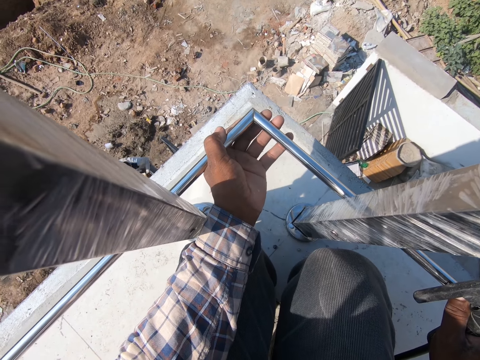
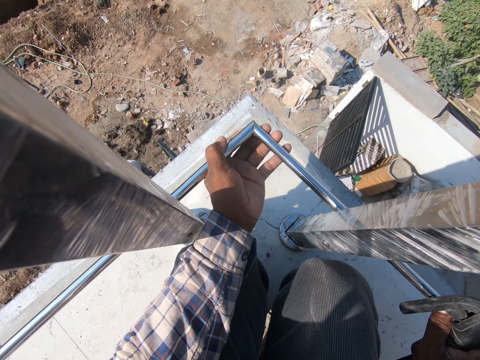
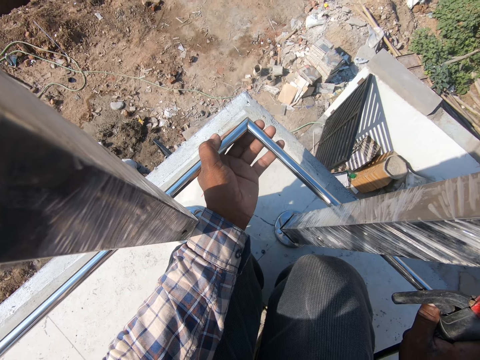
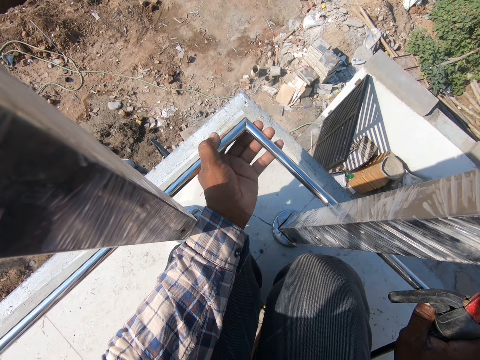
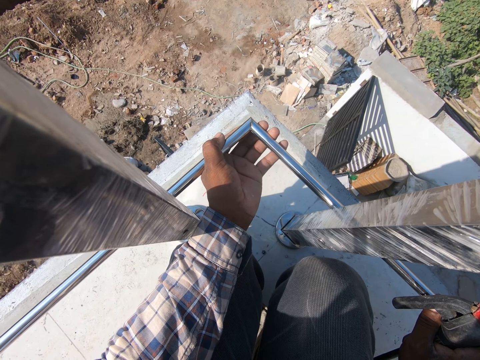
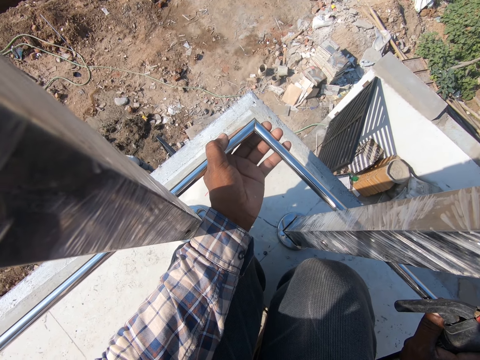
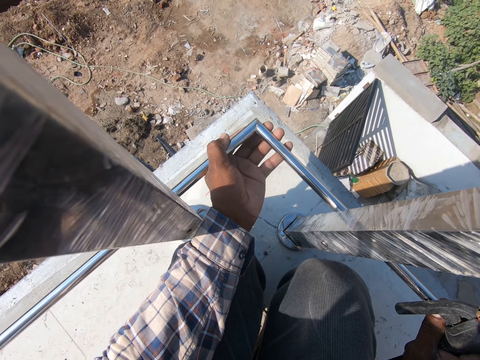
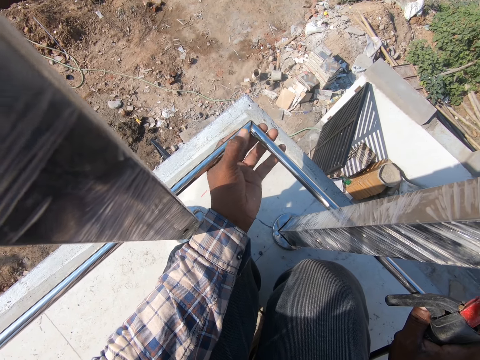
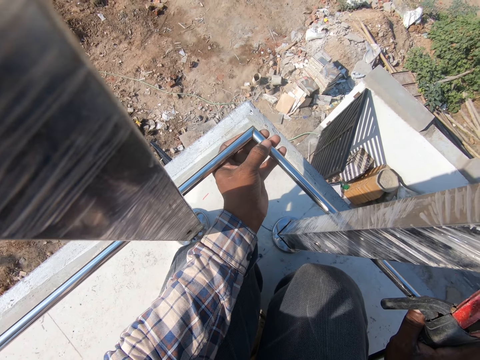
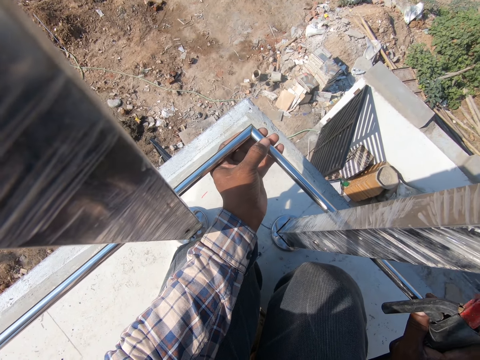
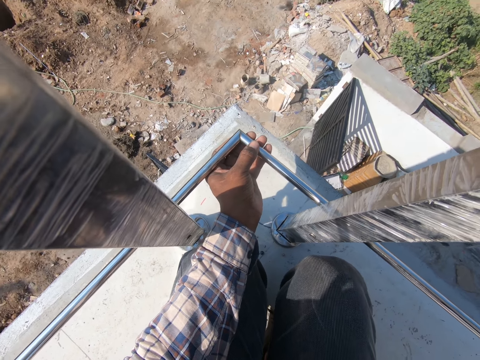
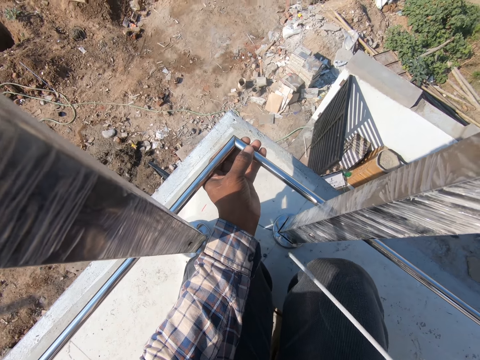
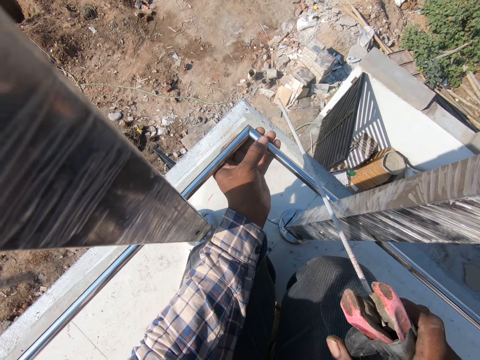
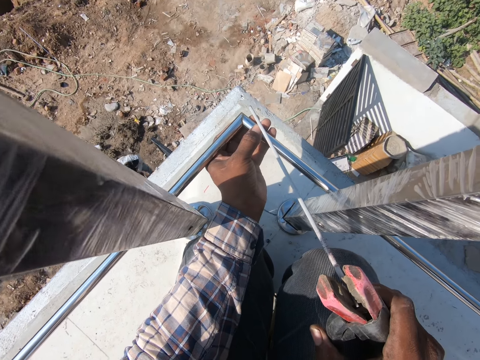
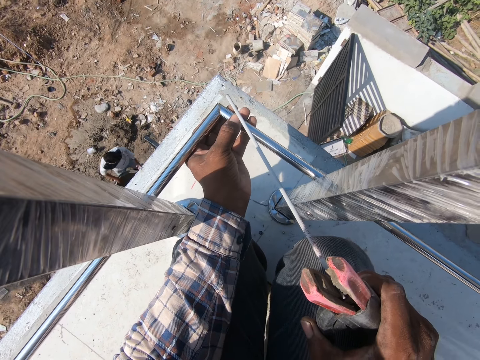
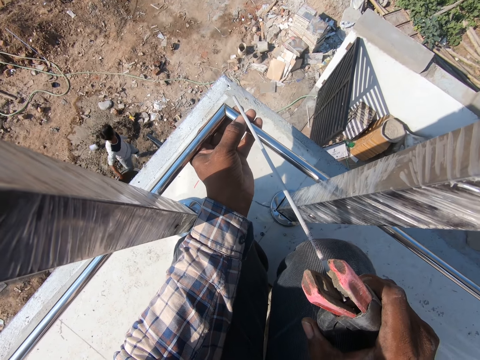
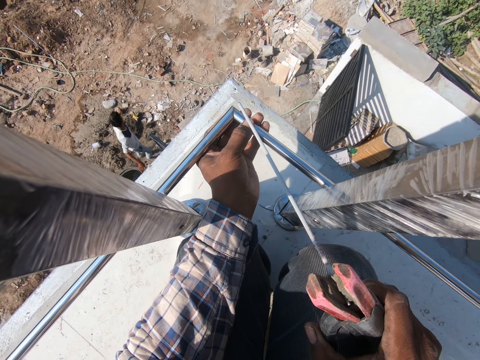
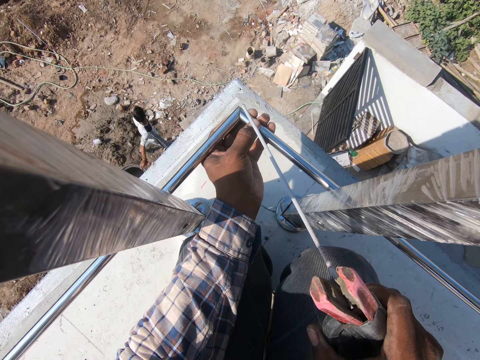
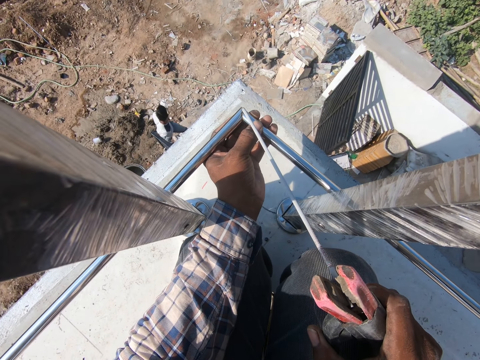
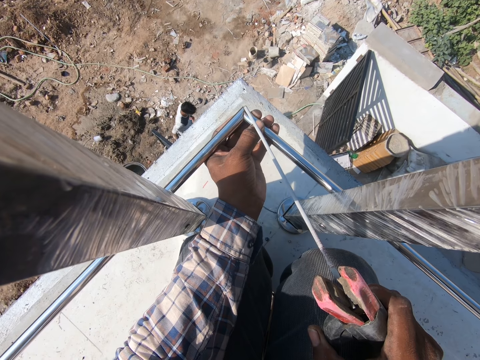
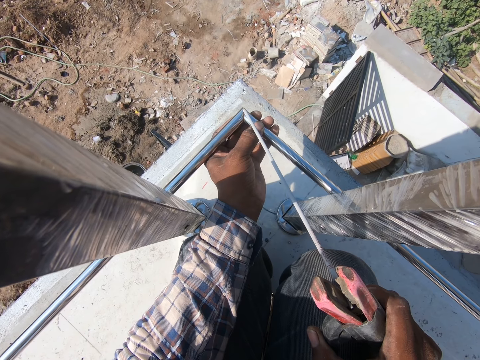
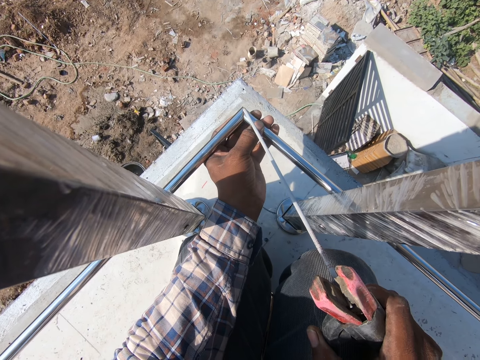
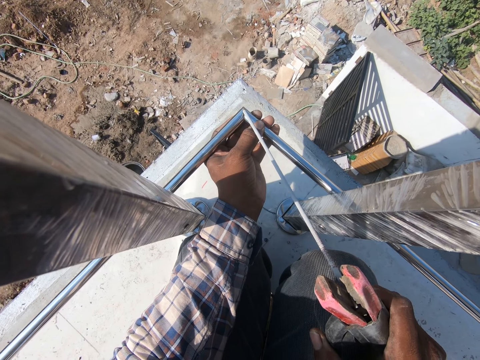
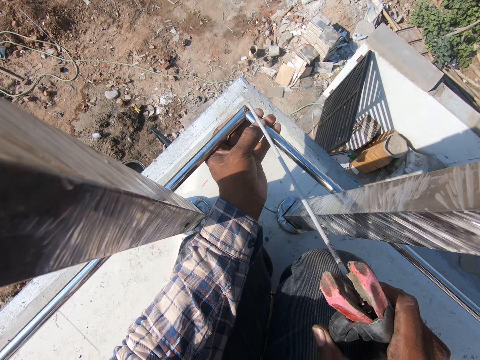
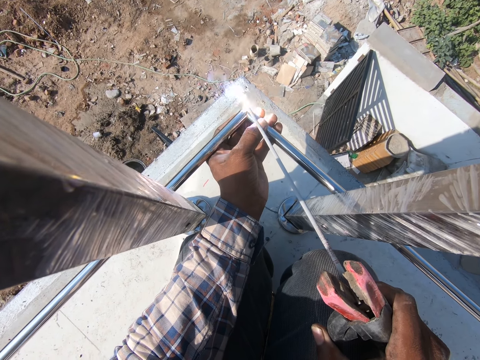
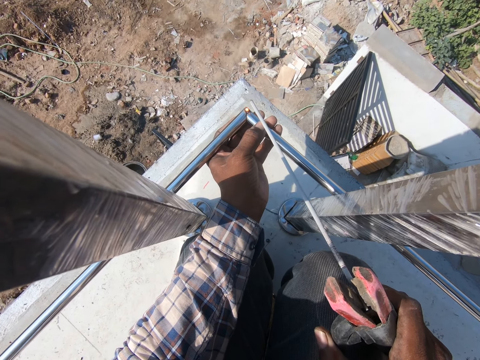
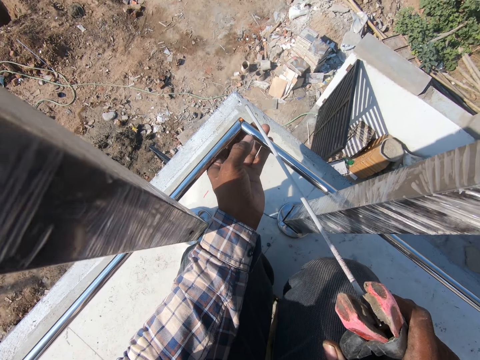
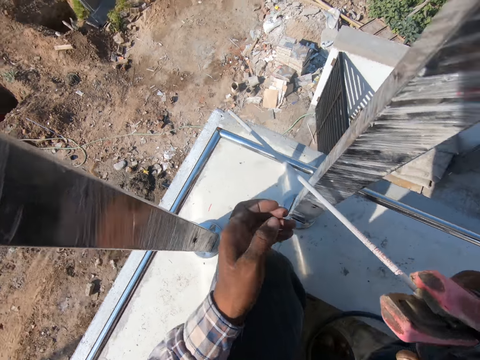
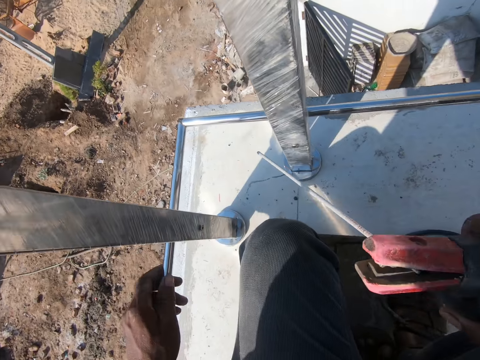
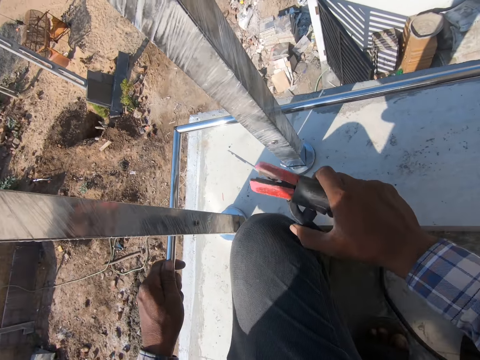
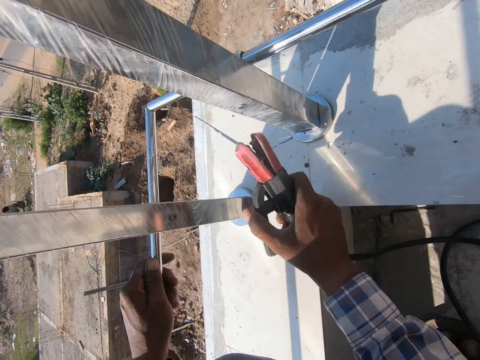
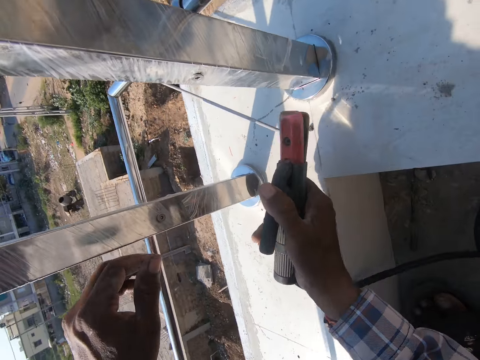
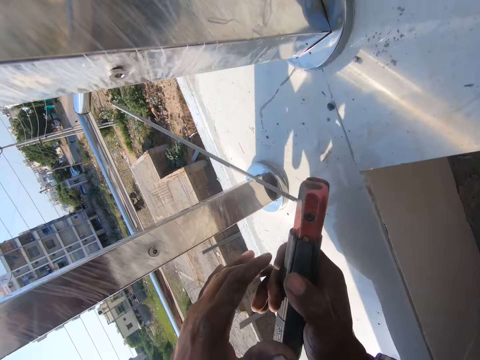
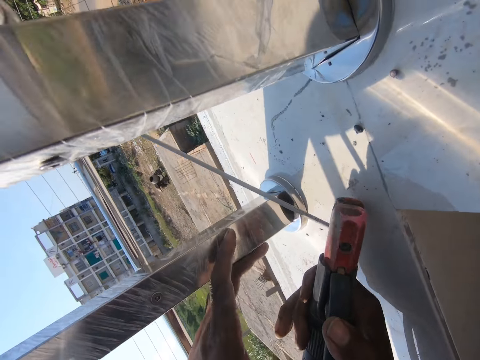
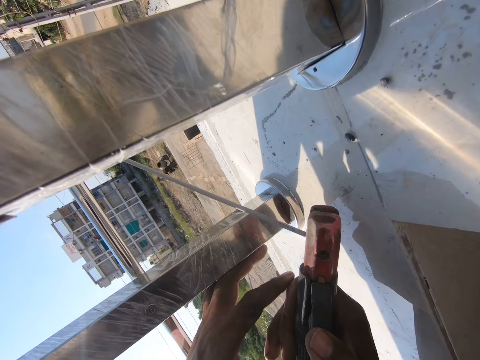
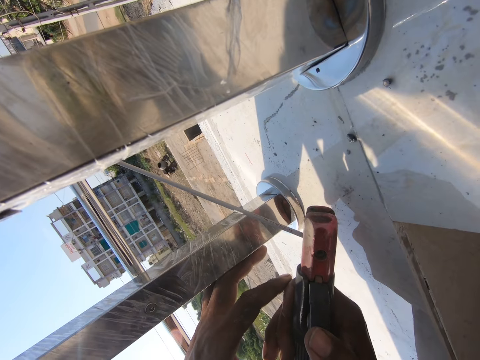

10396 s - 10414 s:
The camera wearer welds the metal rods. They release the metal rods. They hold the metal rod. They release the metal rod.

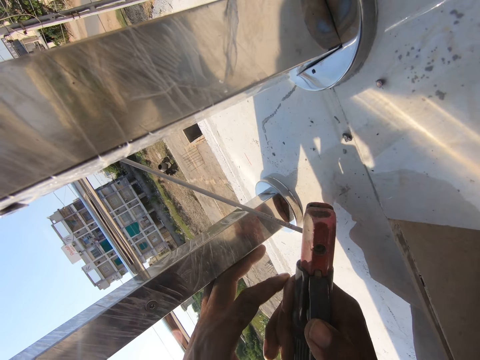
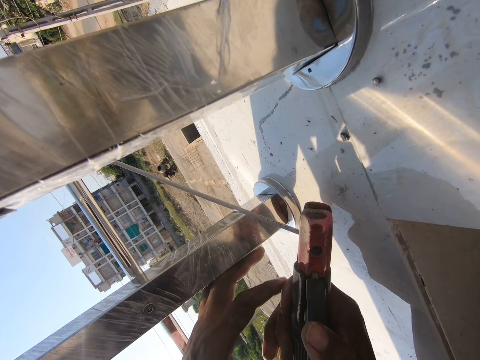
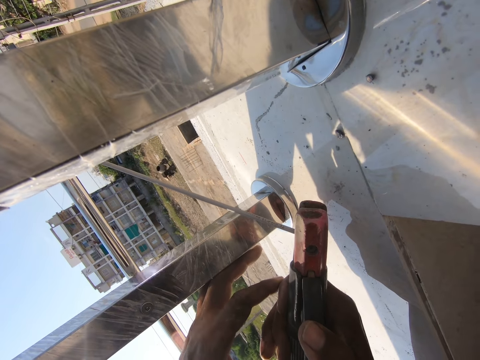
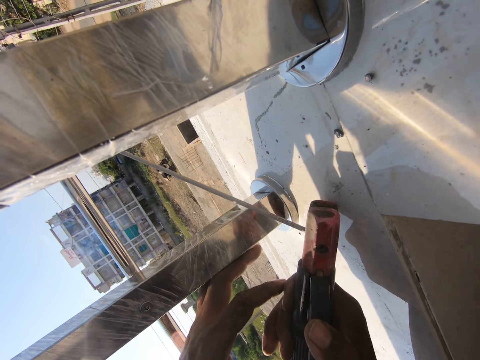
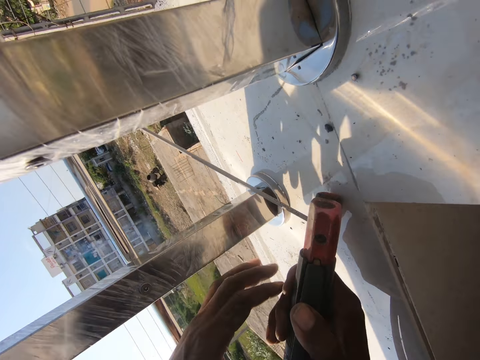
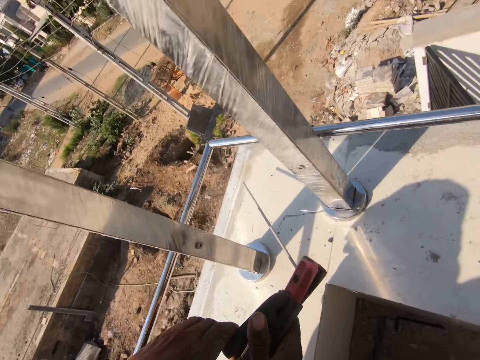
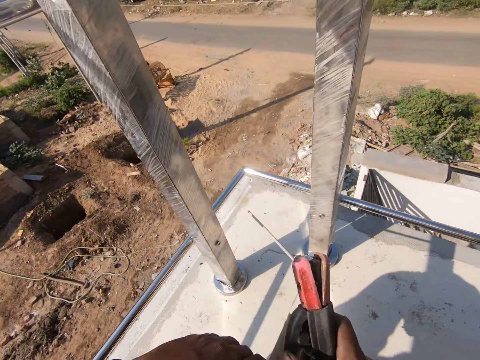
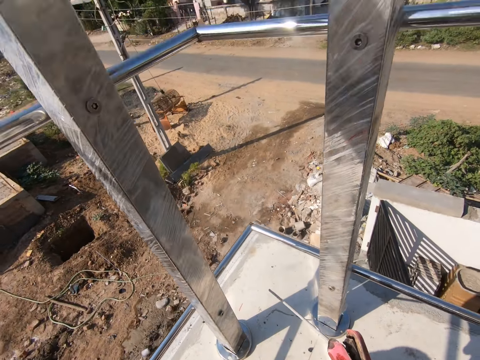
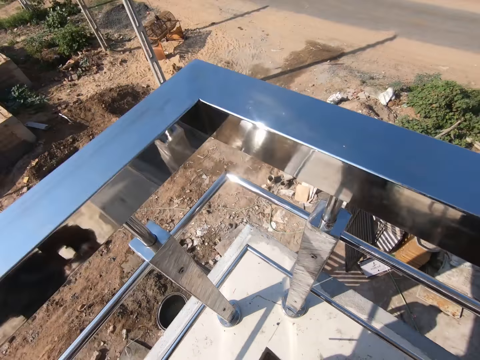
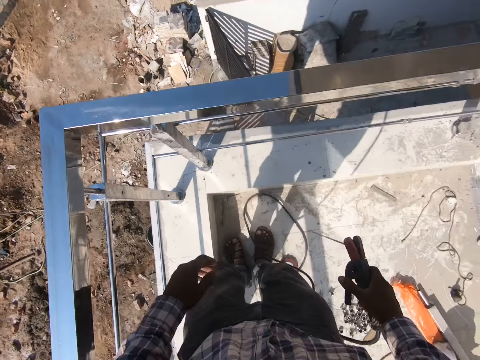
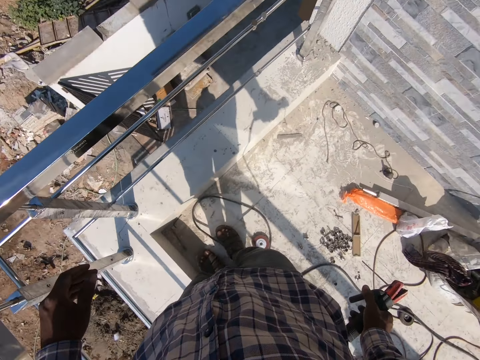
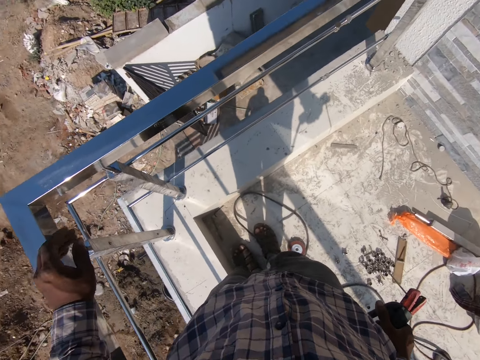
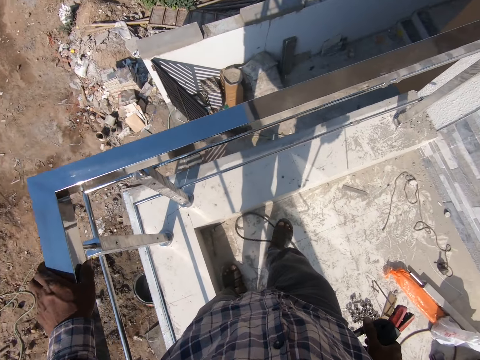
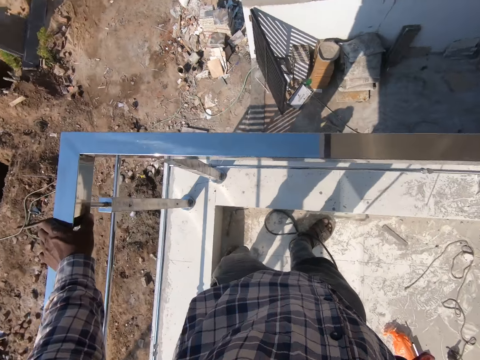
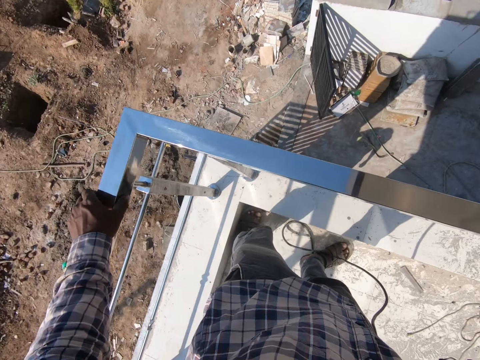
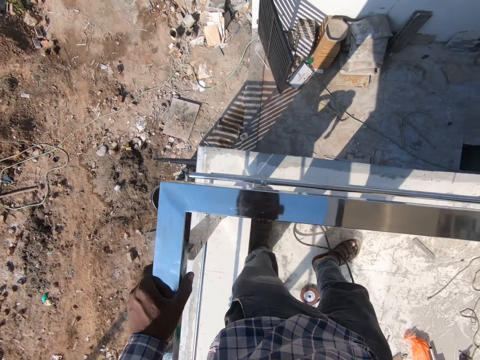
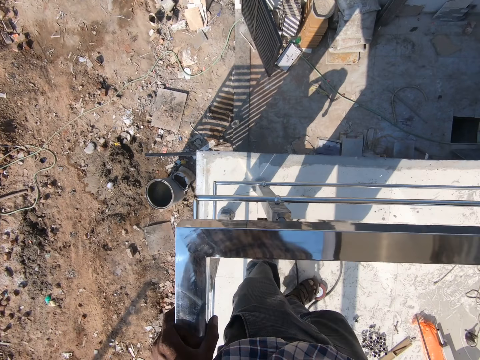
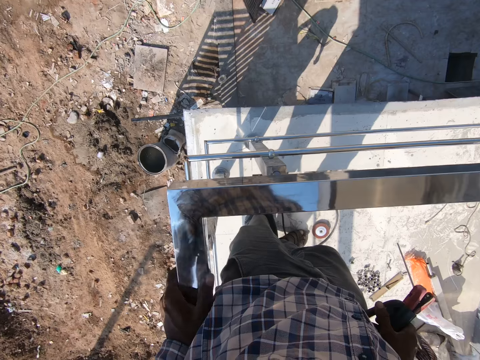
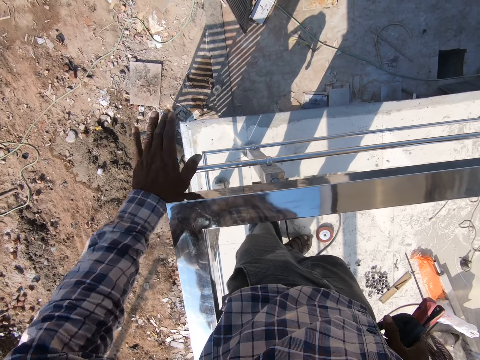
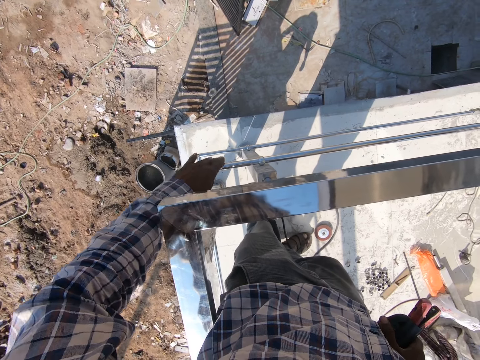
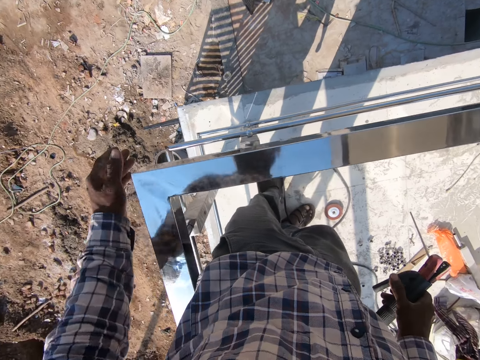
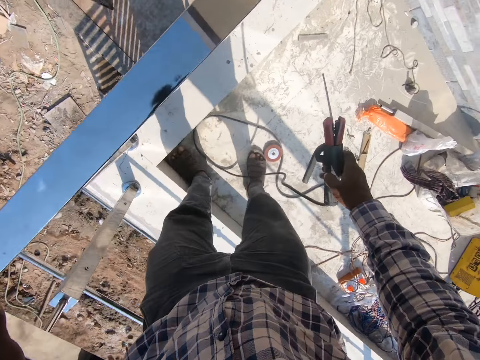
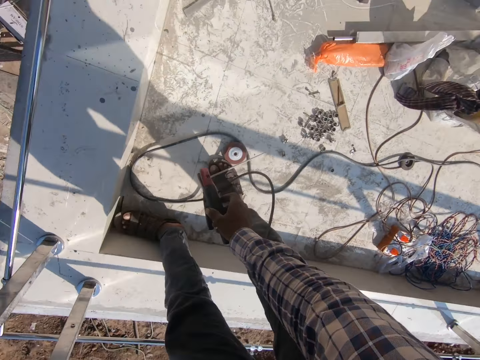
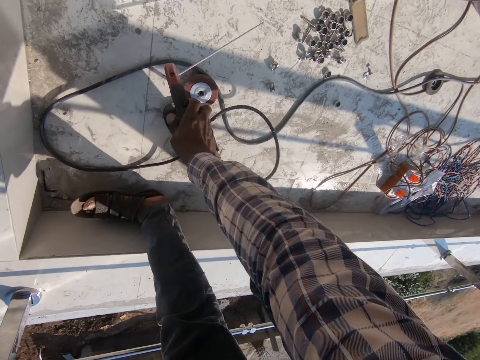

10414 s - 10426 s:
The camera wearer welds the metal rods. They stand up. They look around. They put a hand on the metal rail. They hit the metal rods.
